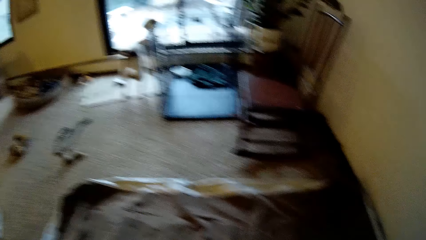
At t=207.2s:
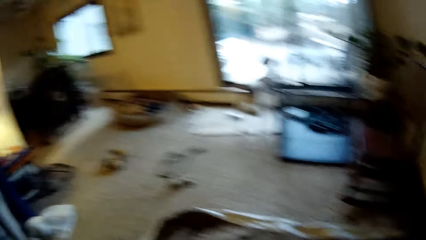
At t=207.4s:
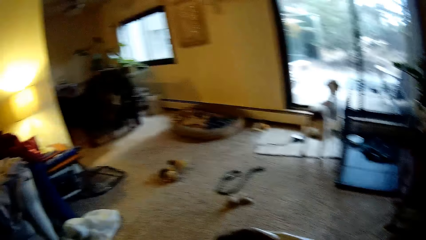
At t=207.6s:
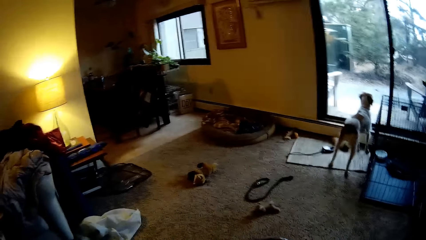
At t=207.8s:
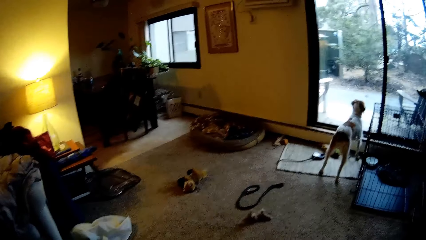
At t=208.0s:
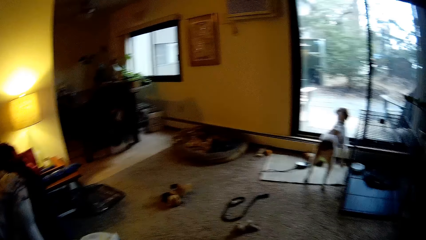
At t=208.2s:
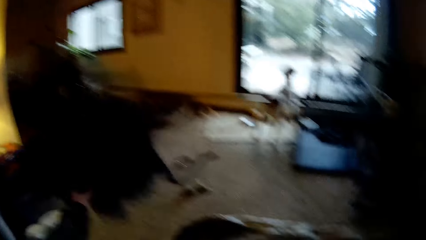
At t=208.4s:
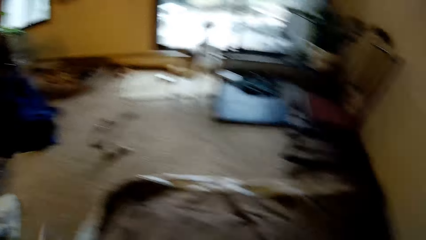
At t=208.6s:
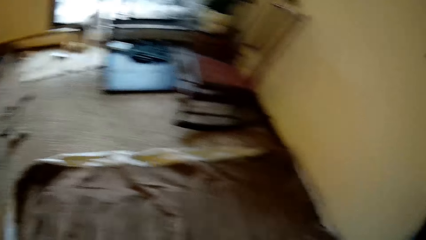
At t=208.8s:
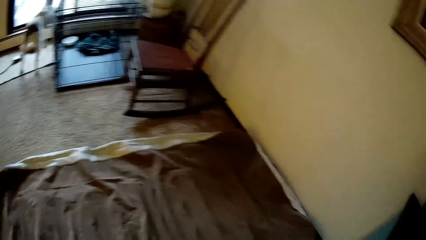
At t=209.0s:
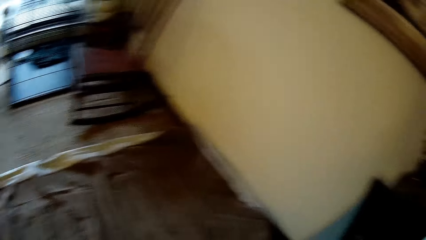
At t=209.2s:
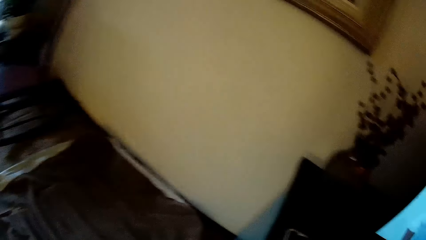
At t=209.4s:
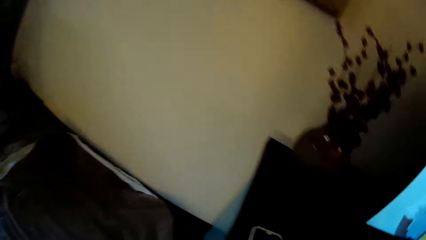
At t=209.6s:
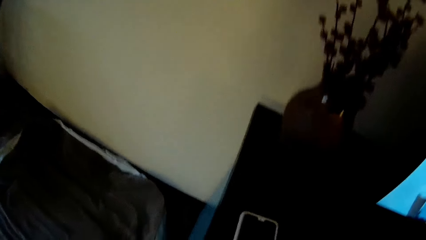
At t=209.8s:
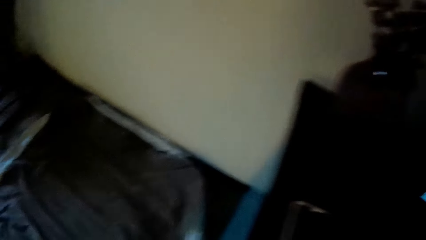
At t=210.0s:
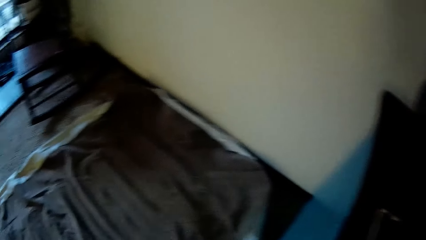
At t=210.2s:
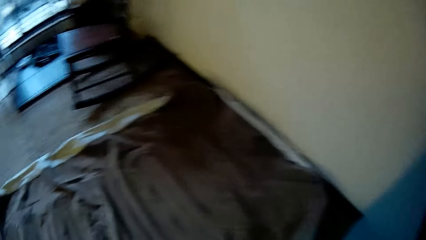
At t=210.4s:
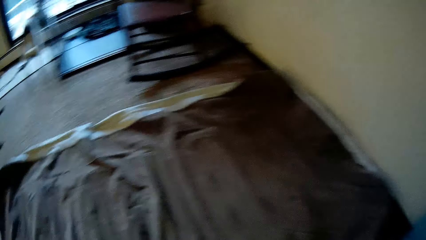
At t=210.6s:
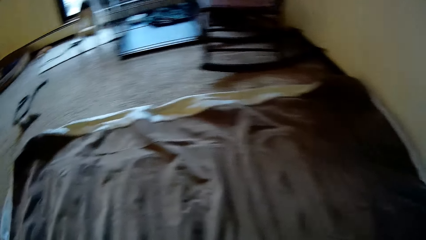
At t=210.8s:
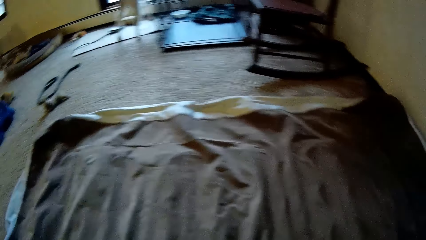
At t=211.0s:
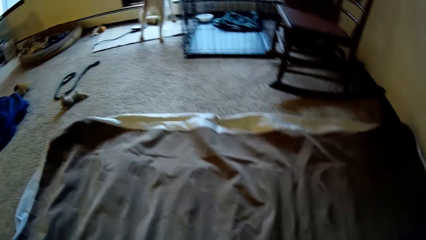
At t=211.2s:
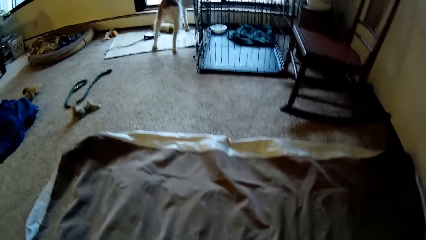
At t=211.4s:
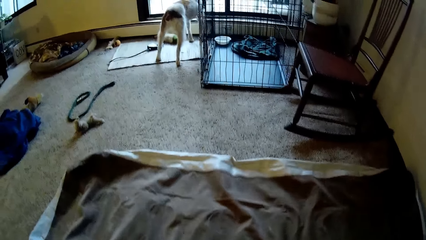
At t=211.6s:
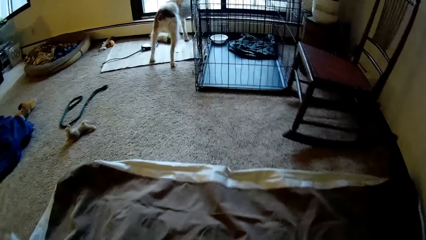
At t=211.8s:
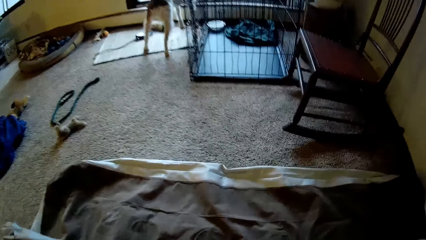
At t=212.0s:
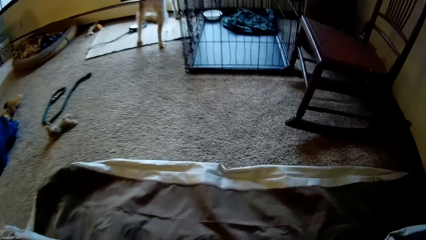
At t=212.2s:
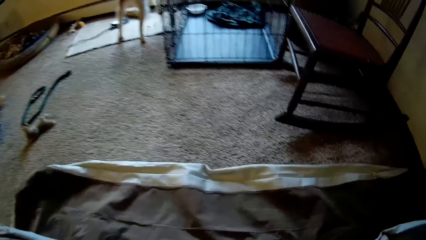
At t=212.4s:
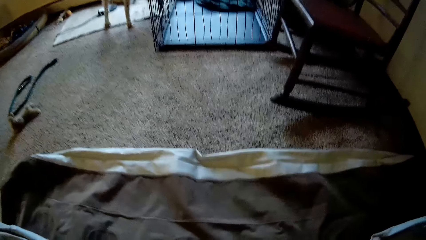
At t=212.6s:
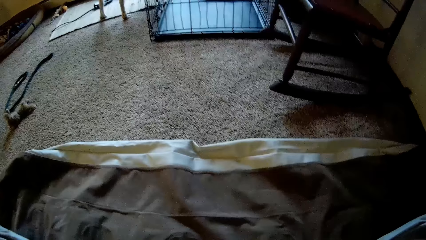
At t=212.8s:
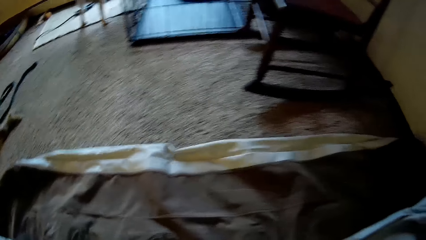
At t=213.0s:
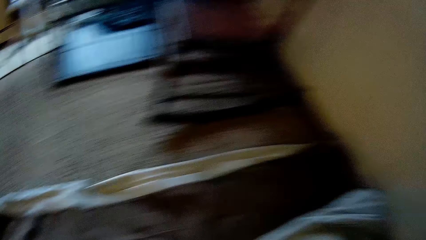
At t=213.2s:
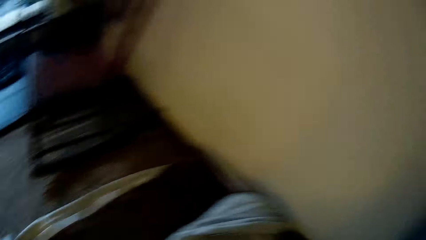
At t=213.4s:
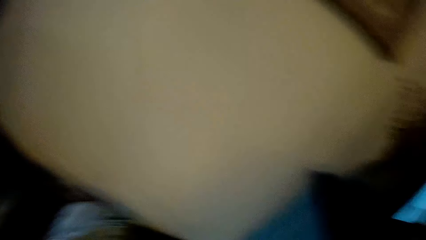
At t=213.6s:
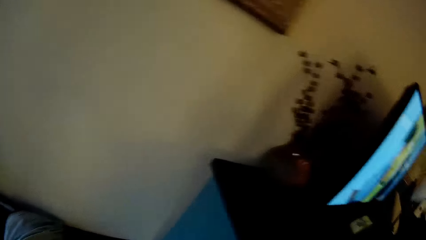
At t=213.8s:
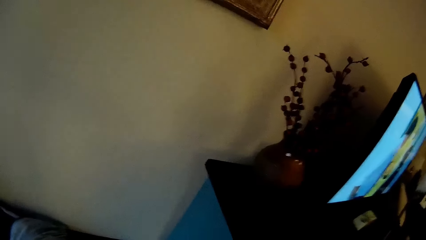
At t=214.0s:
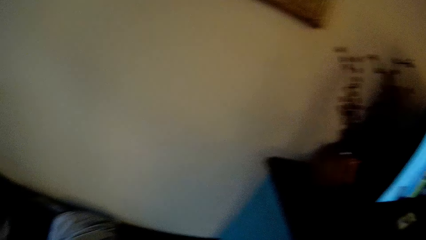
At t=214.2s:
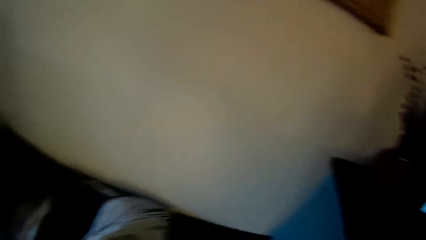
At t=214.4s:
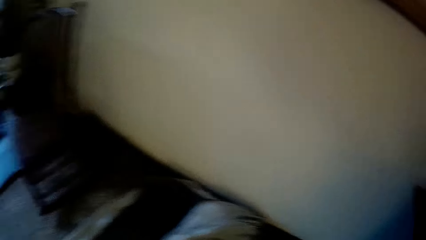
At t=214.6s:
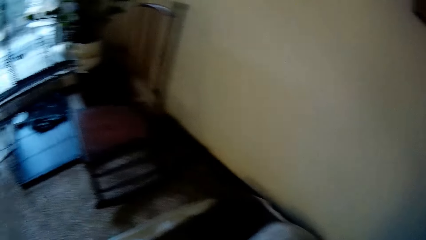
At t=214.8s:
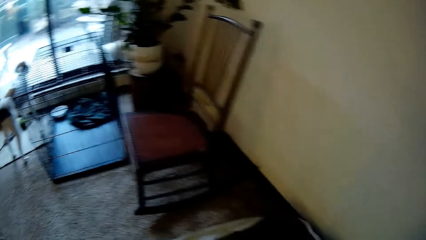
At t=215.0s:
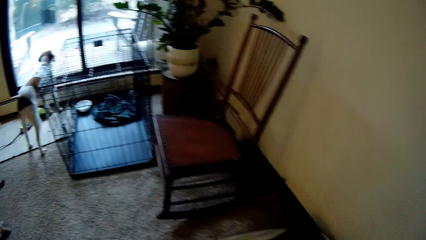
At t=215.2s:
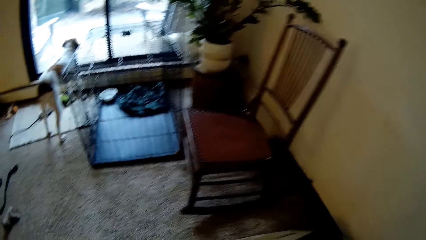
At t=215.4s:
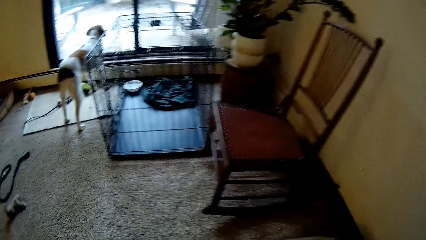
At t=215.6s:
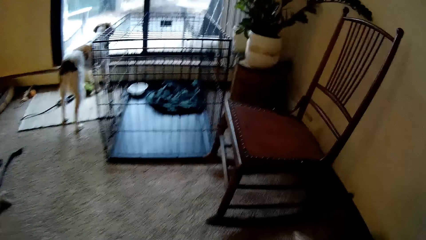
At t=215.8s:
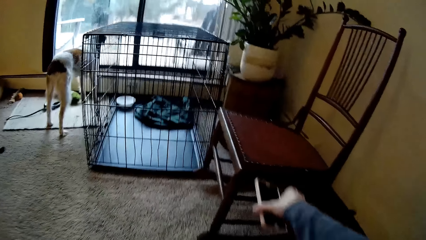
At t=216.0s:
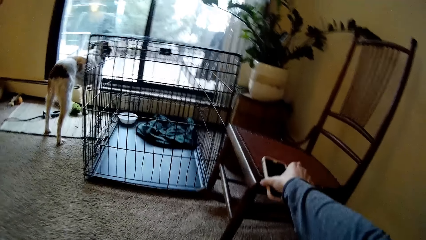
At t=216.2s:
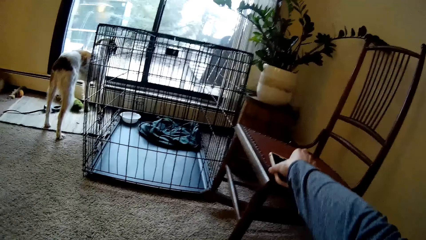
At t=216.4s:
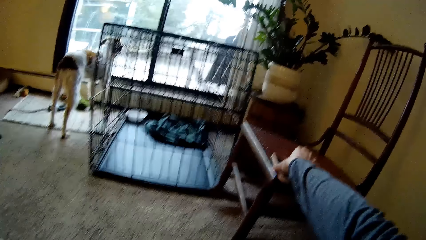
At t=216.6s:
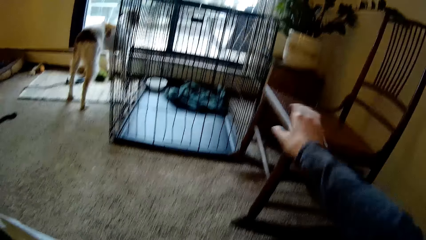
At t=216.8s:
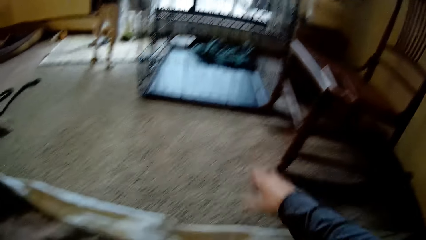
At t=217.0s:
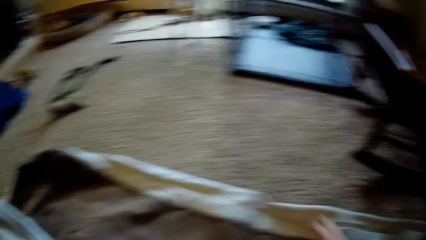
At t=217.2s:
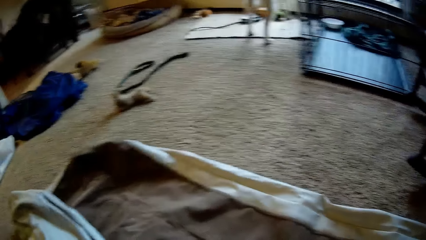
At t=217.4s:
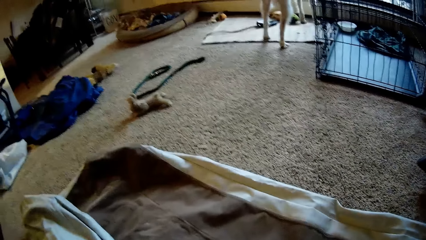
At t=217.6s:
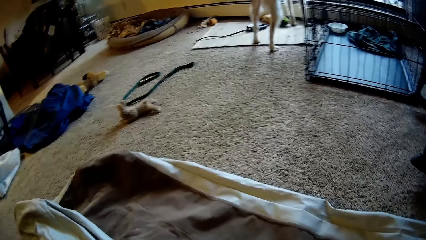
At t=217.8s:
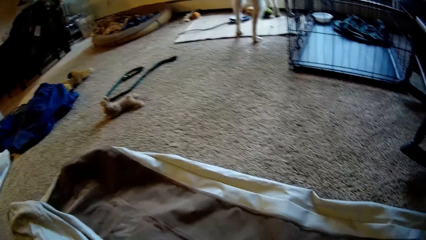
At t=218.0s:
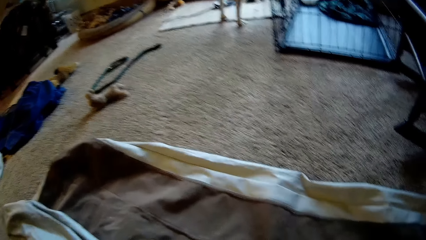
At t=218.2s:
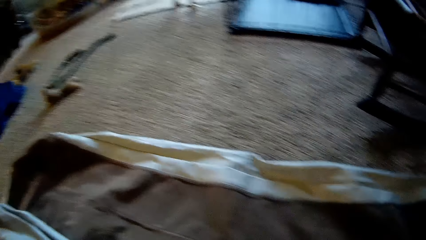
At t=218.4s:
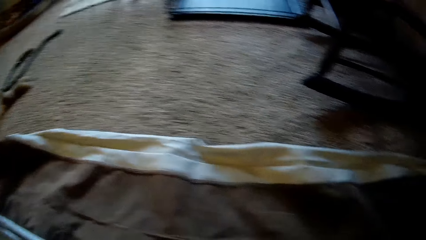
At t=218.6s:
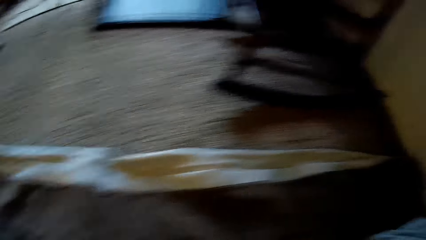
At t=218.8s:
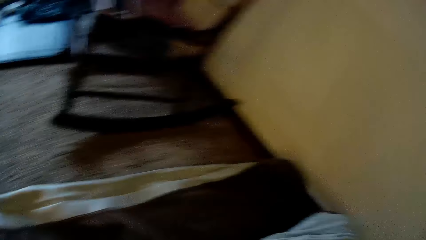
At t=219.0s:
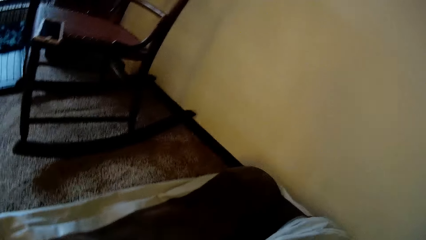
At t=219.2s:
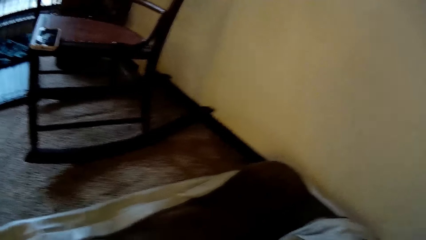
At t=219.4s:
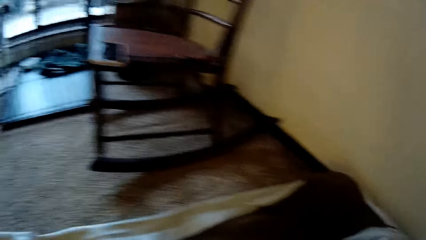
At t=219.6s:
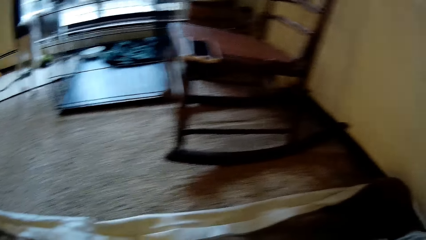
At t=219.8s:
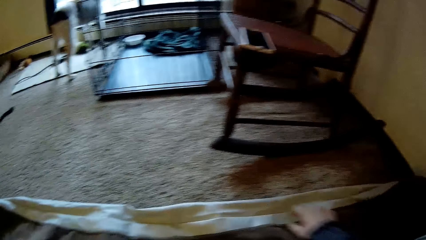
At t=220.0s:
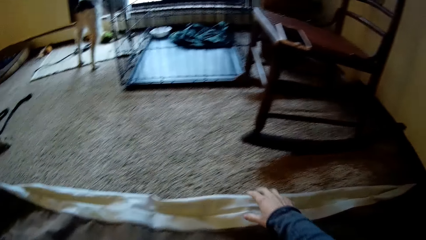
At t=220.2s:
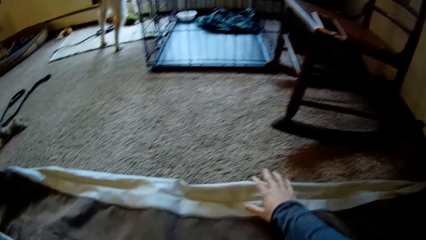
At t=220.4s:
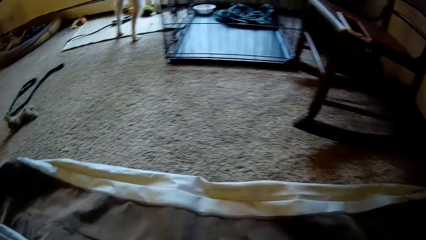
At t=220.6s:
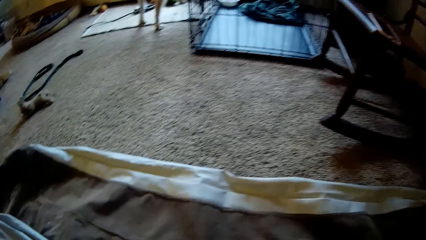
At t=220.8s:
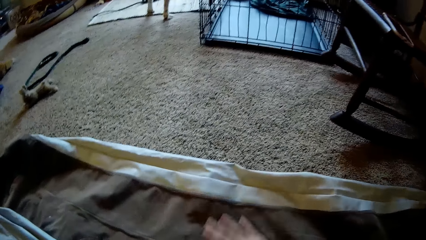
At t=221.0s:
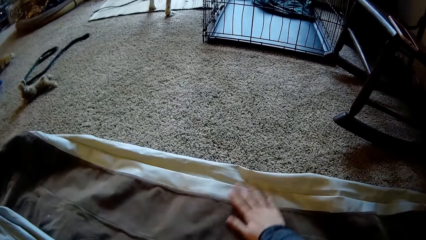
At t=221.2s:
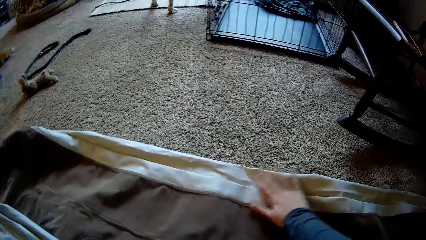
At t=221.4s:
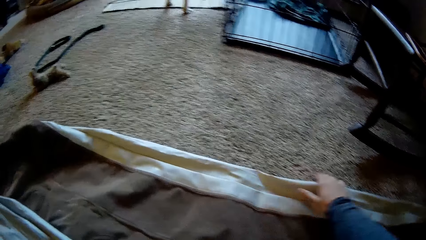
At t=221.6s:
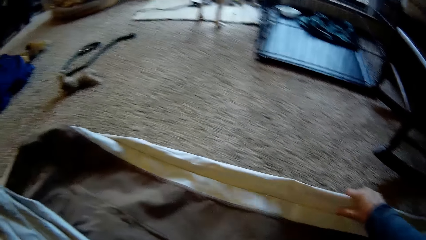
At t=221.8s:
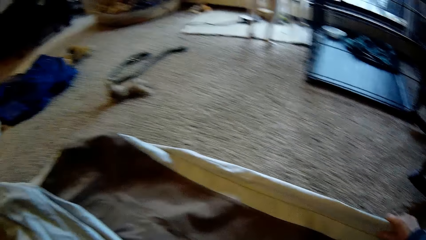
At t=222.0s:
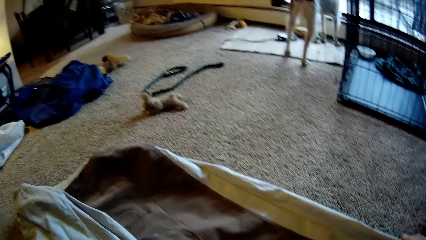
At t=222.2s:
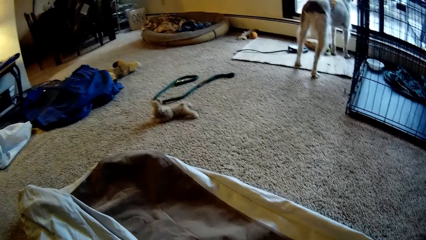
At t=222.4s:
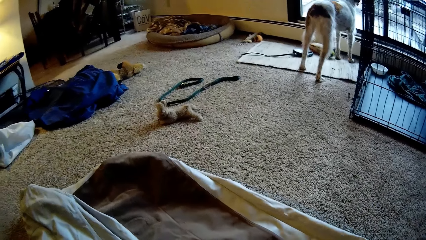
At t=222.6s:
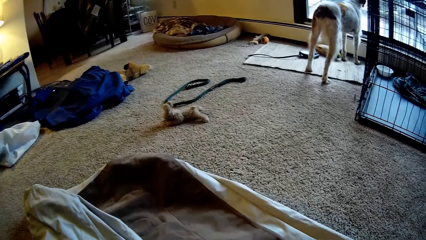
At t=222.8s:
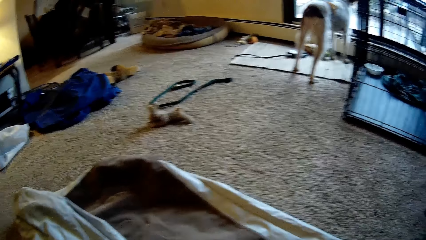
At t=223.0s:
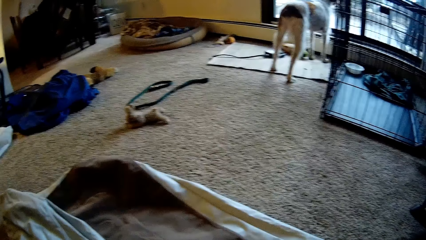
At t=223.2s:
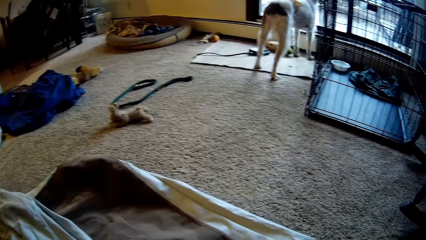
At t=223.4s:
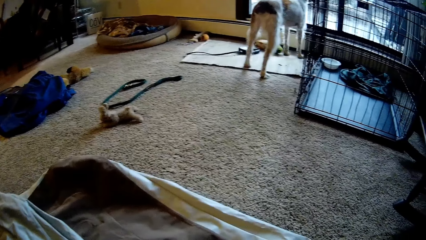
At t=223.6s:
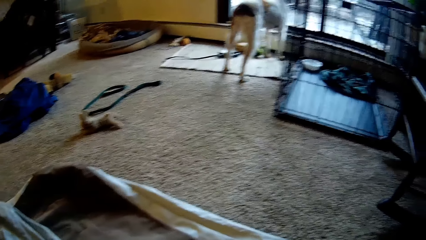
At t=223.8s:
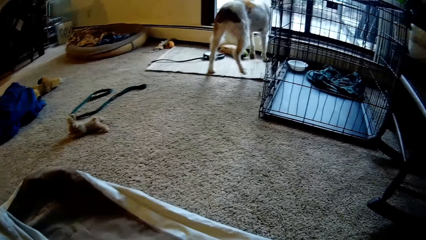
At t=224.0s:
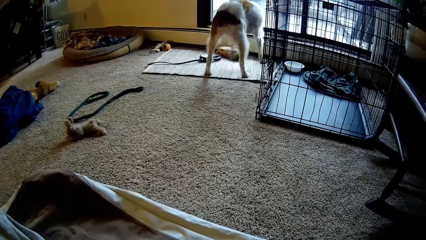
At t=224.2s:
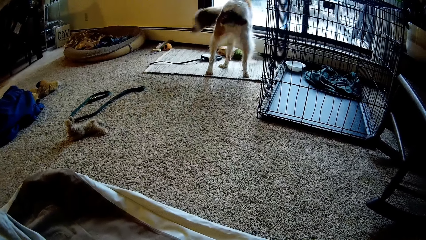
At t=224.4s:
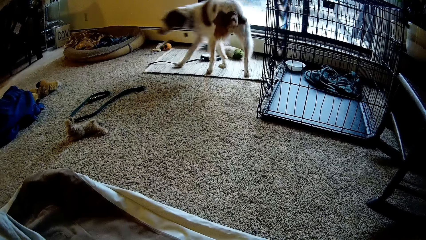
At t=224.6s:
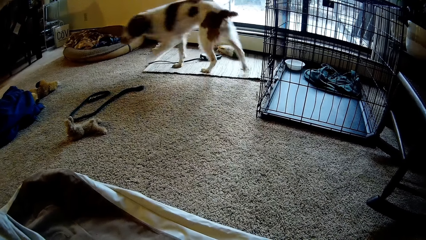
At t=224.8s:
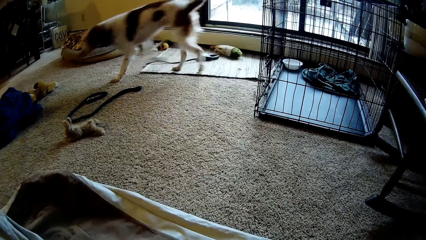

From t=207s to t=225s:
The camera wearer walks around the house. He looks around the house. He bends down. He drops a phone on a chair with his right hand. He fixes something. He rubs his right hand on a blanket on the floor.
